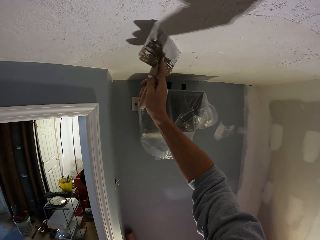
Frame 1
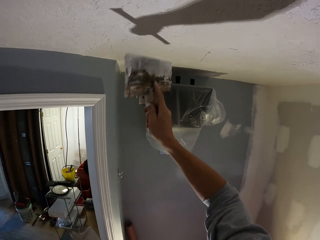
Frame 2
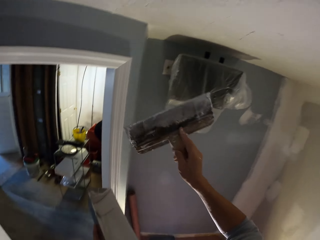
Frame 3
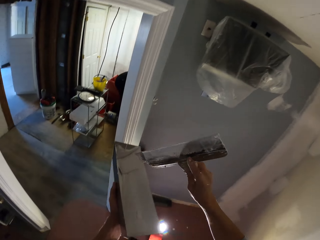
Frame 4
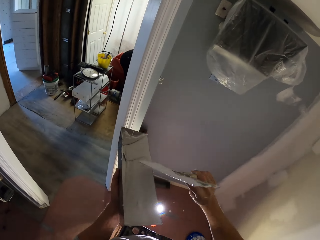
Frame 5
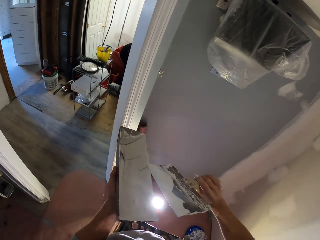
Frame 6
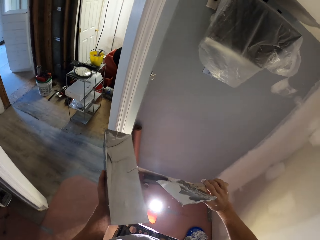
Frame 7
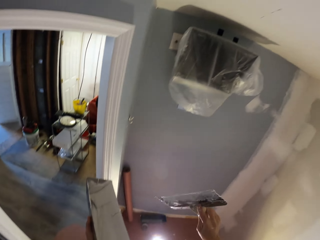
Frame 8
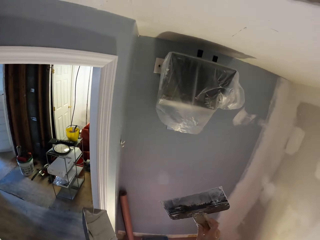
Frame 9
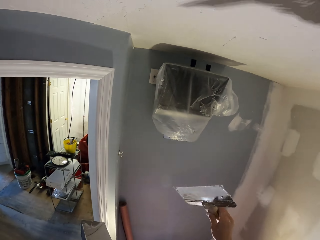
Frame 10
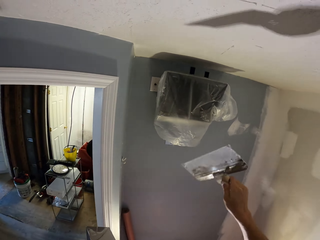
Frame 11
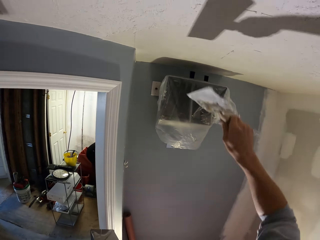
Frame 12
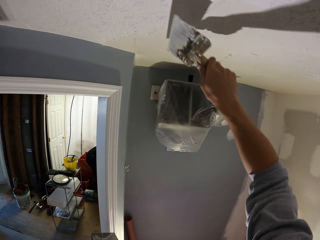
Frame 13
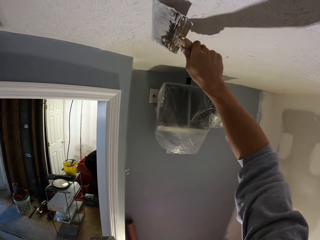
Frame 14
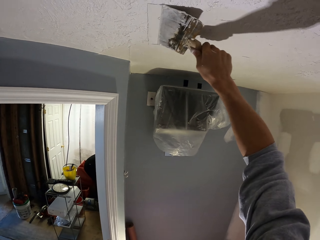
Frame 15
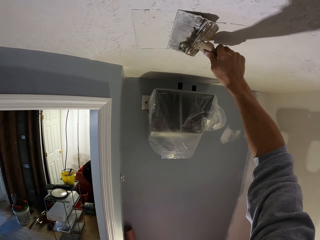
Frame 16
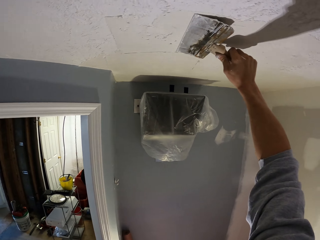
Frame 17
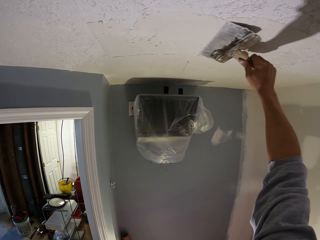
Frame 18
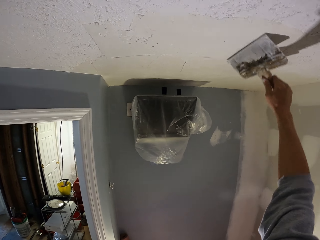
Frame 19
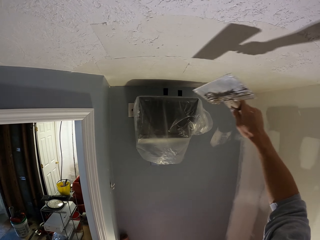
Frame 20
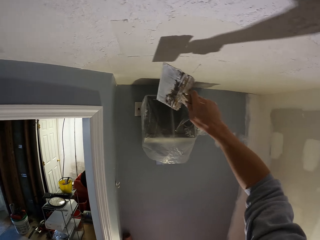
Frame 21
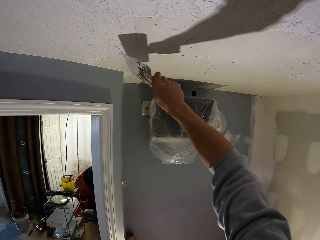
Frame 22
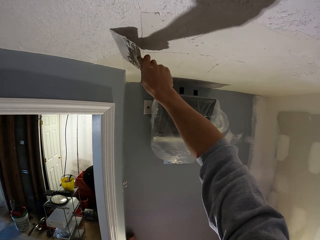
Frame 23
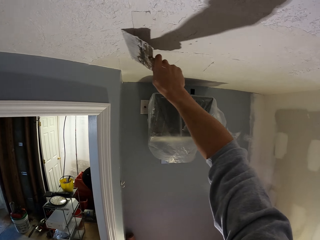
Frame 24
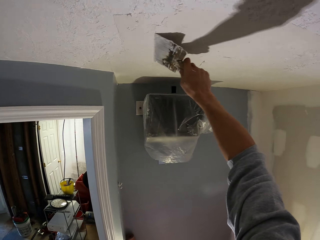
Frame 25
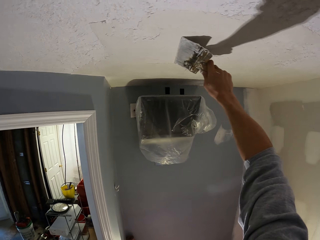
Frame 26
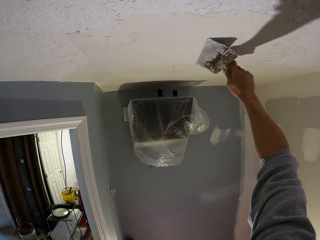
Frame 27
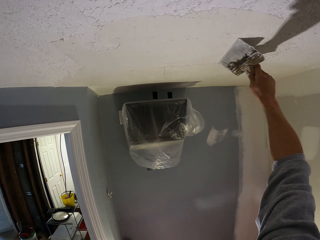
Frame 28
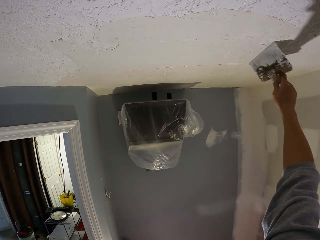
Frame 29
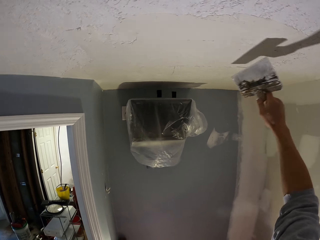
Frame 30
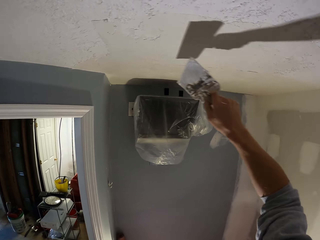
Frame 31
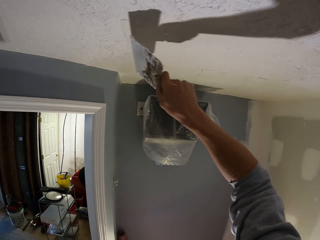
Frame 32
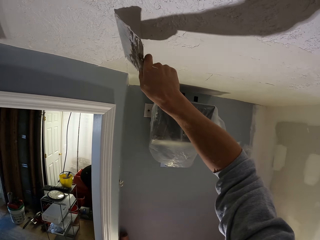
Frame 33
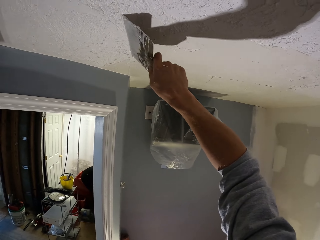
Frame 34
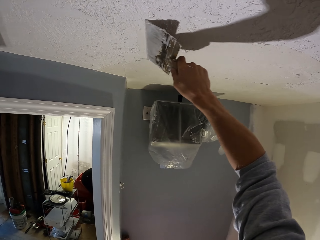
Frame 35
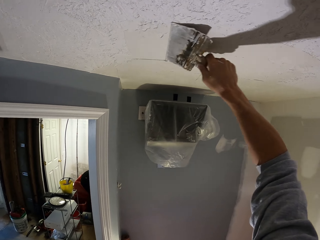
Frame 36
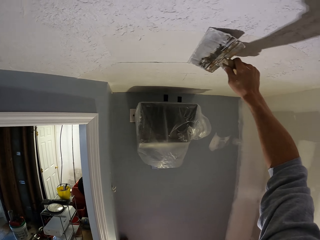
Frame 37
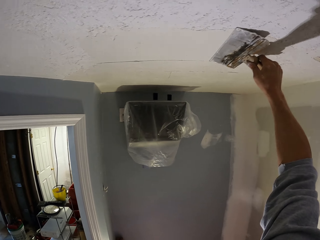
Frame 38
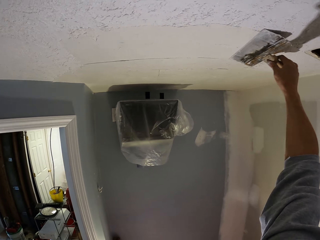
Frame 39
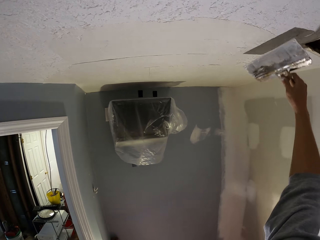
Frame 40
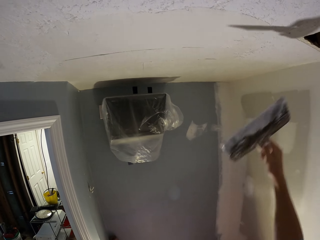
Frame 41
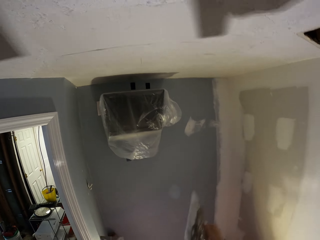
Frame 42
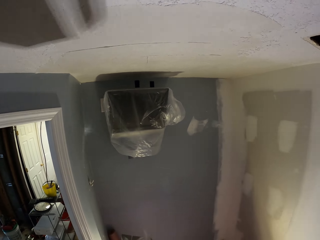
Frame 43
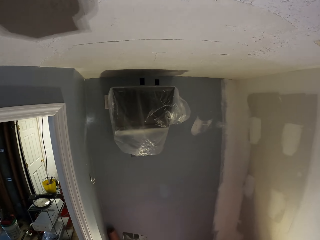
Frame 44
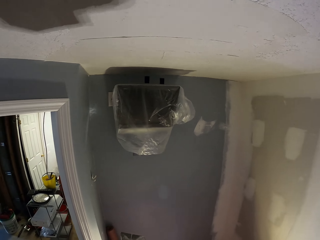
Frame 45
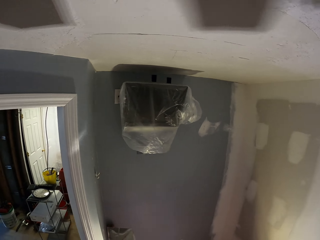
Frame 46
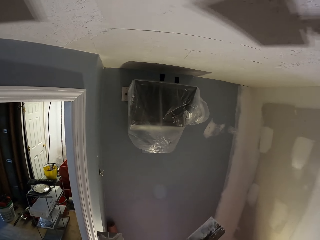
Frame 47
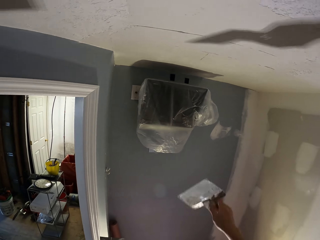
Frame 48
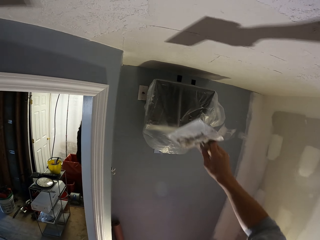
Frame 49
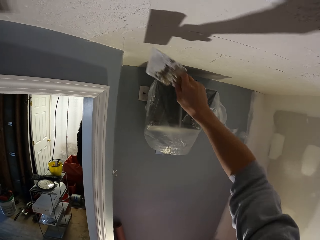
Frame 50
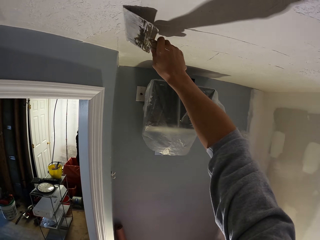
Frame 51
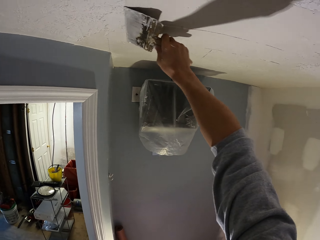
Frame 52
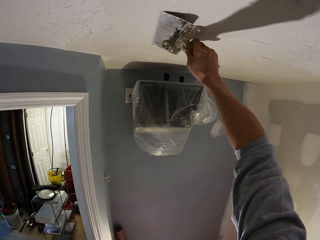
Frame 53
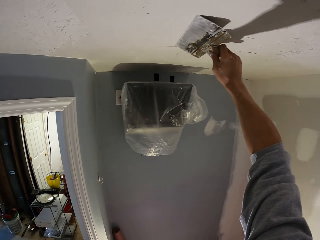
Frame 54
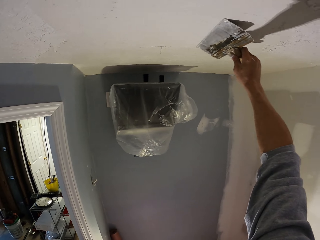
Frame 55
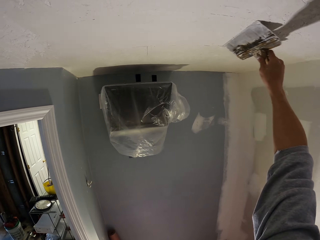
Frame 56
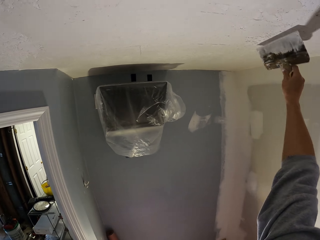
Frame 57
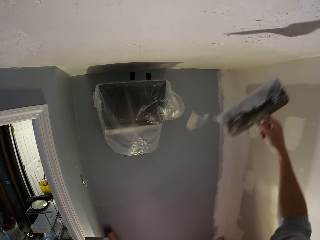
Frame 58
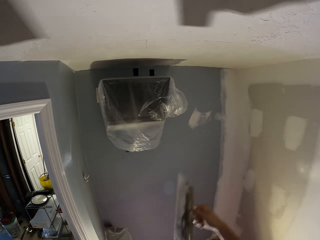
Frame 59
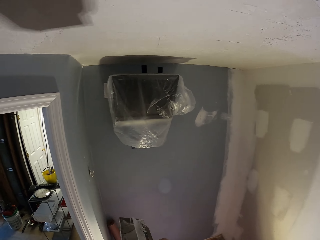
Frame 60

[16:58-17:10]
The camera wearer stops applying the filler. He moves his hand with the scraper towards the filler can. He rubs the scraper in the filler can. He raises his hand with the scraper towards the ceiling. He applies the filler on the ceiling. He stops applying the filler. He dips a paint brush in the paint. He moves his hand with the scraper towards the filler can. He paints the wall with the paint brush. He rubs the scraper in the filler can. He raises his hand with the scraper towards the ceiling.

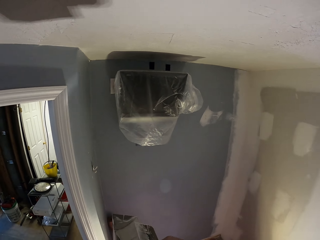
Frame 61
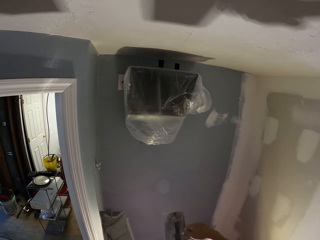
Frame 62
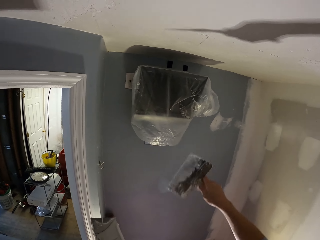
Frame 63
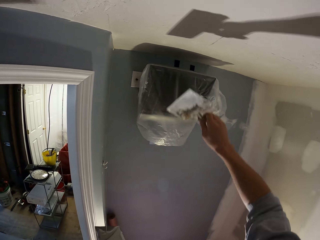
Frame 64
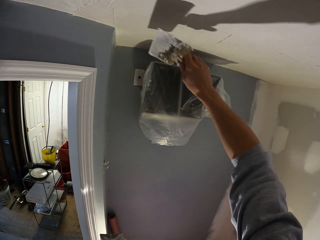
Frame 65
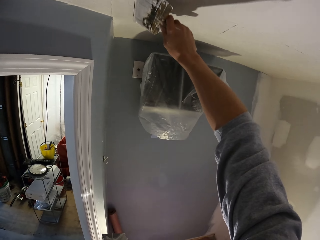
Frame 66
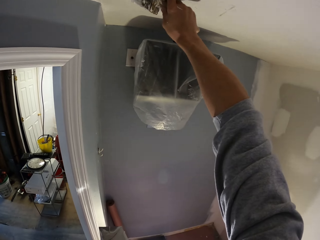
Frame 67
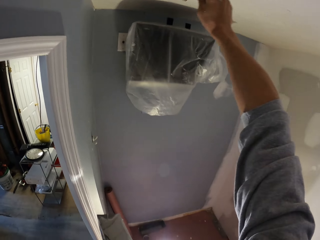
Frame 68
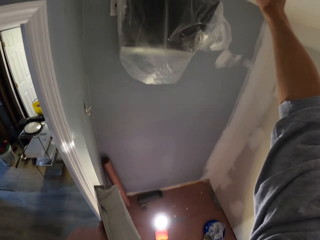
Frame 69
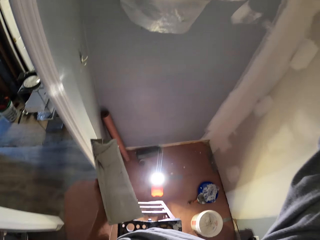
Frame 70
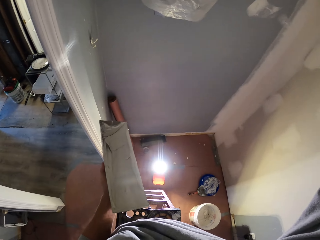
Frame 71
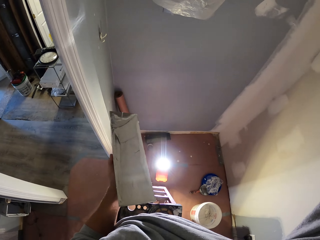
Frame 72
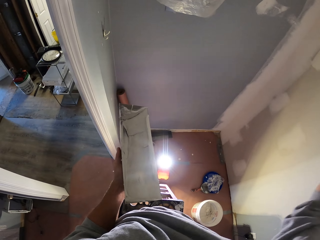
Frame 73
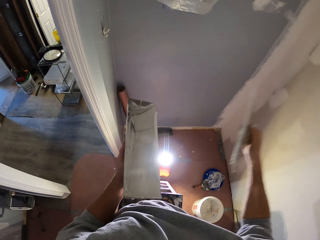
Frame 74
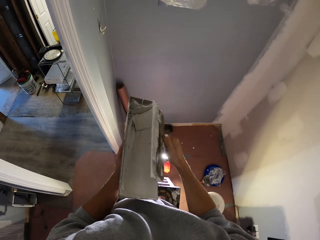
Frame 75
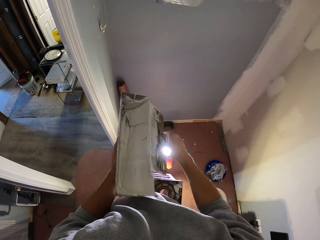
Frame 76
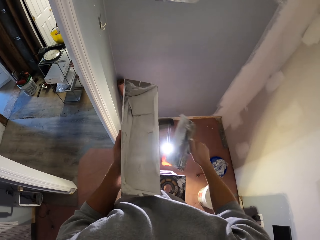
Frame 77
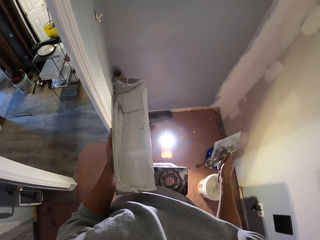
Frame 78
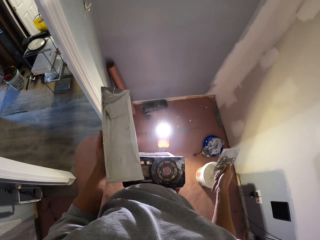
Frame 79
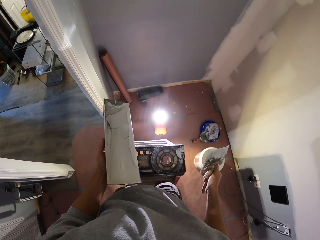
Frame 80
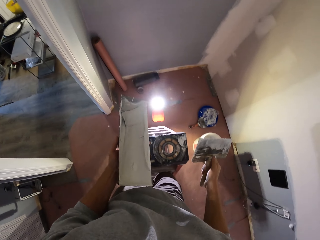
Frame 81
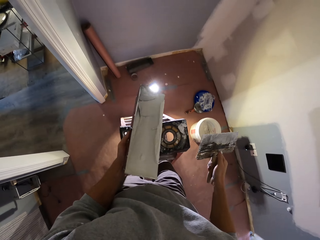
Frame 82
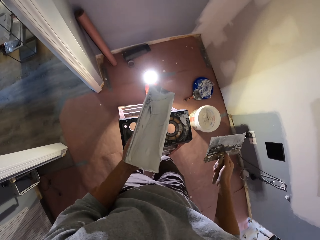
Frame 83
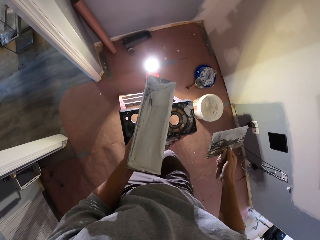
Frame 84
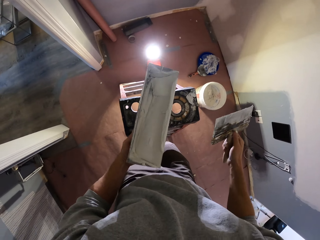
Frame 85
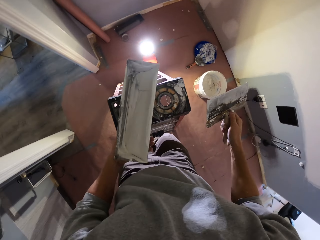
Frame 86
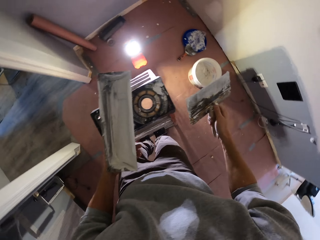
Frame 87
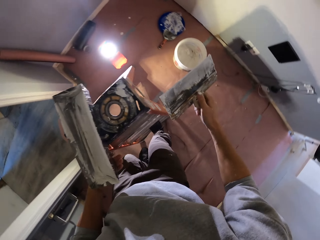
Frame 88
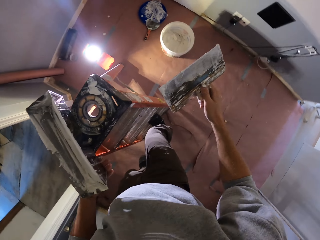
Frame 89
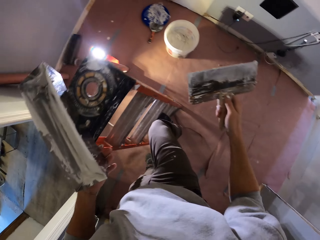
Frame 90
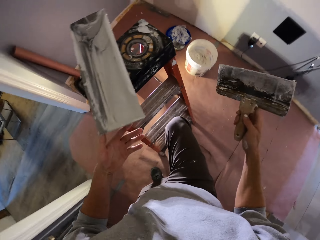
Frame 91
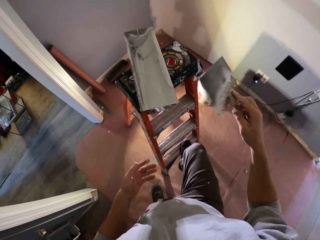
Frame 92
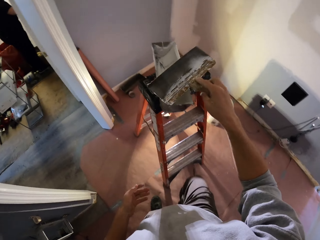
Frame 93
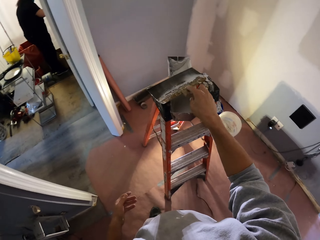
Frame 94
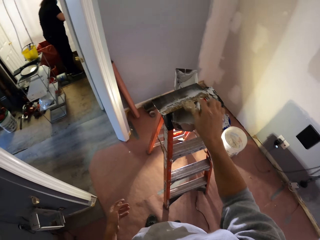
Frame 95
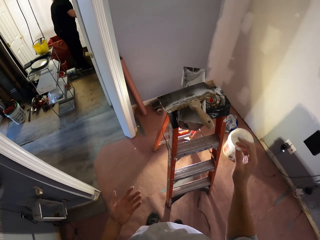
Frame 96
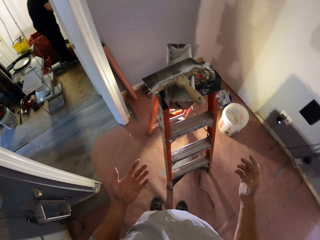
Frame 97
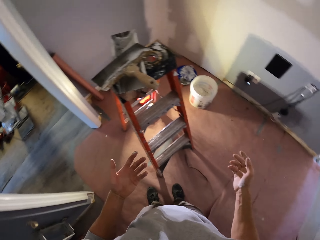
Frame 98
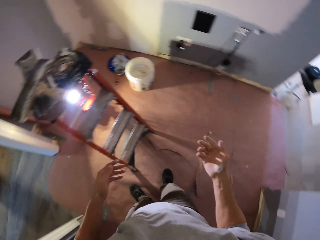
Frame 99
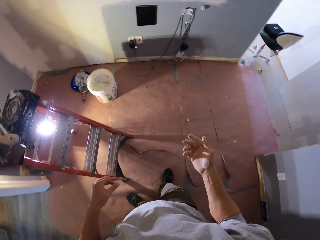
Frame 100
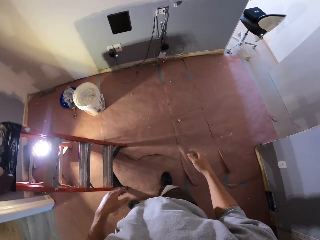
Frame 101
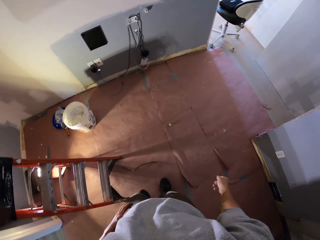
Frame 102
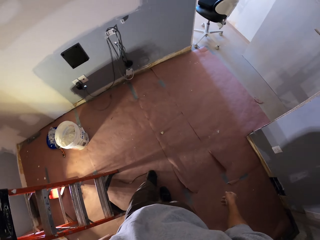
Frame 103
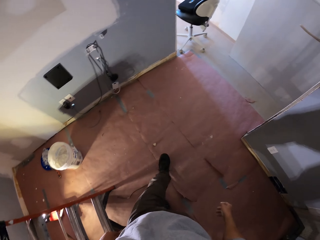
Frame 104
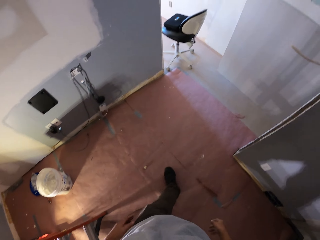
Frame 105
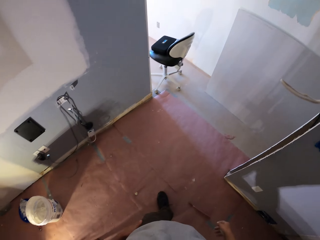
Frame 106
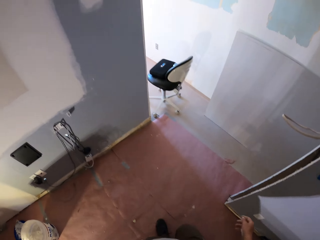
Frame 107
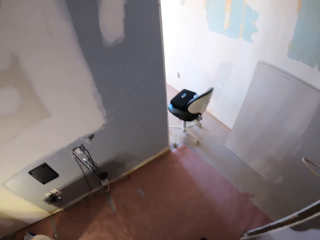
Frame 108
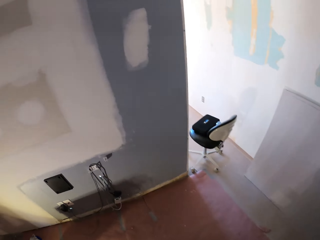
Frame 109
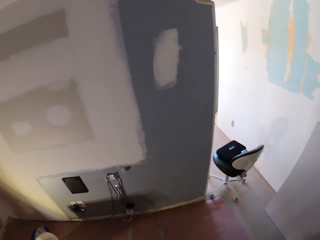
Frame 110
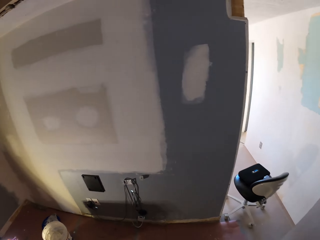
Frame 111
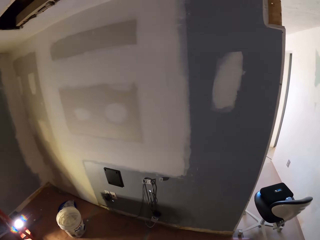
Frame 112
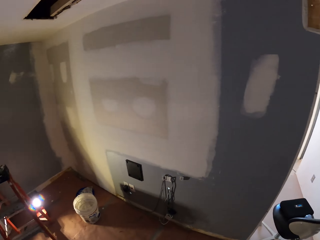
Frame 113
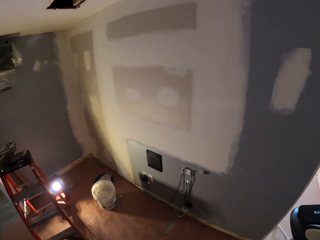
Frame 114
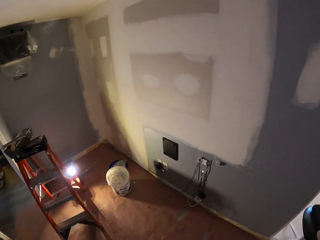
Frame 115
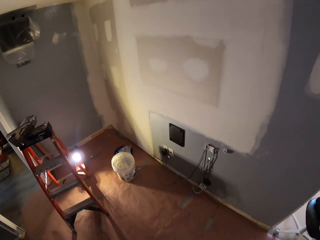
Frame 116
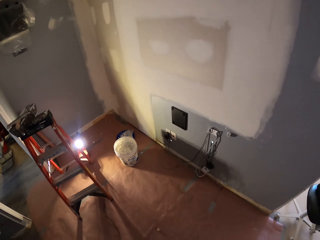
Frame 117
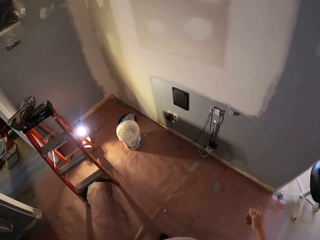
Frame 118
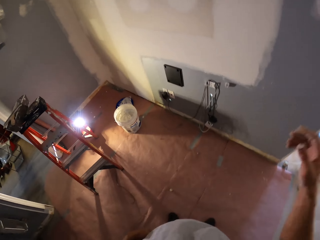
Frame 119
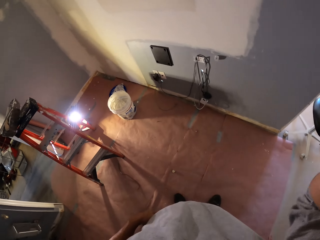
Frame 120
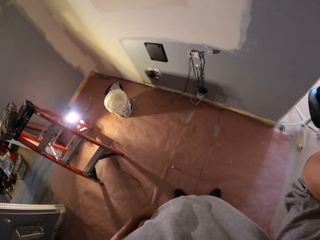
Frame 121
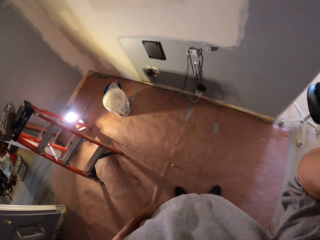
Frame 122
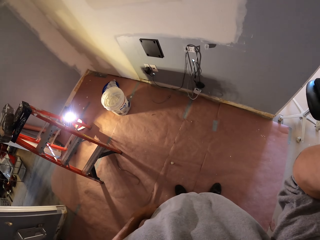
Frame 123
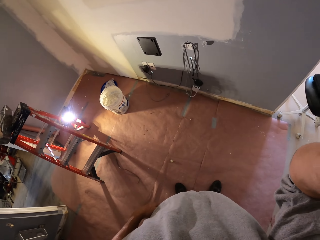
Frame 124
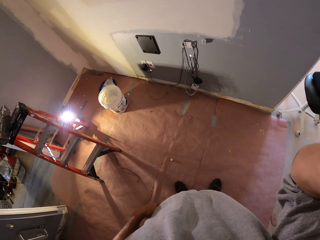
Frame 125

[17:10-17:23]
The camera wearer dips a paint brush in the paint. He applies the filler on the ceiling. He stops applying the filler. He moves his hand with the scraper towards the filler can. He paints the wall with the paint brush. He rubs the scraper in the filler can. He applies the filler on the ceiling. He reduces paint from the paint brush. He stops applying the filler. He moves his hand with the scraper towards the filler can. He rubs the scraper in the filler can. He steps down from the step stool or ladder. He puts the filler can on the ladder. He puts the paint brush on the step stool. He puts the scraper on the ladder. He walks. He adjusts the camera.
